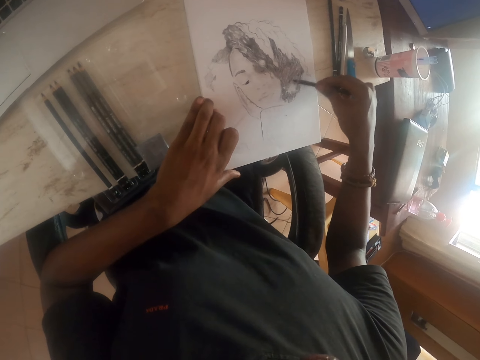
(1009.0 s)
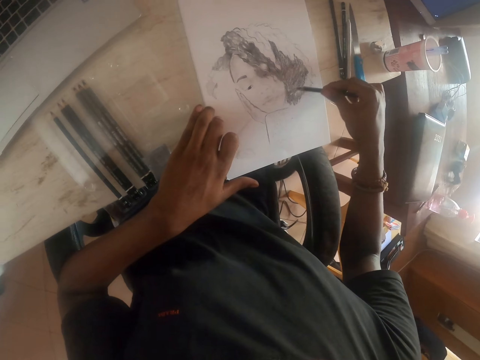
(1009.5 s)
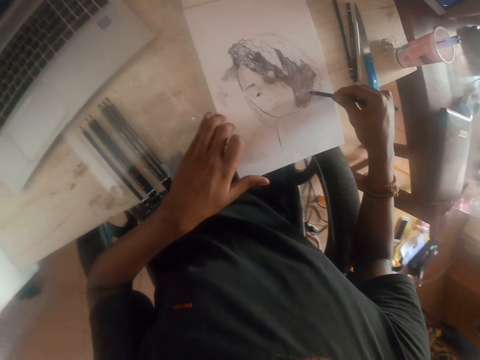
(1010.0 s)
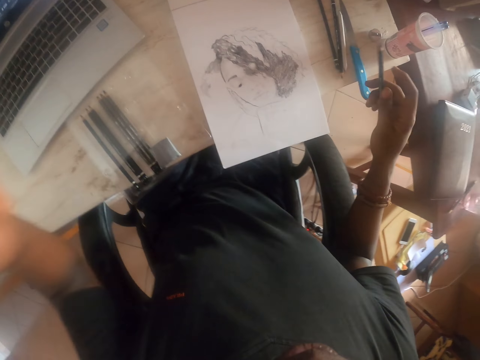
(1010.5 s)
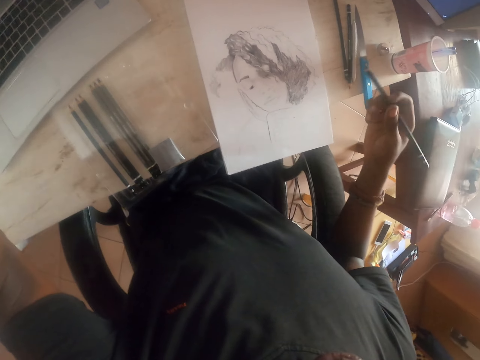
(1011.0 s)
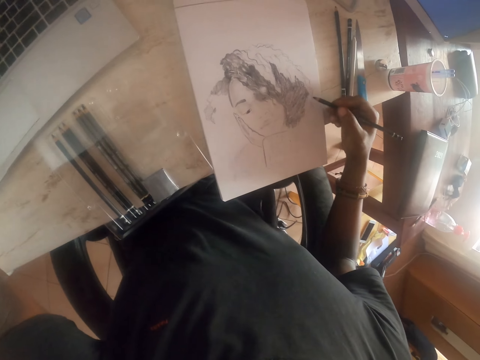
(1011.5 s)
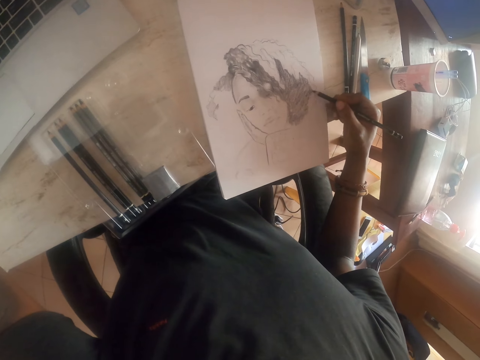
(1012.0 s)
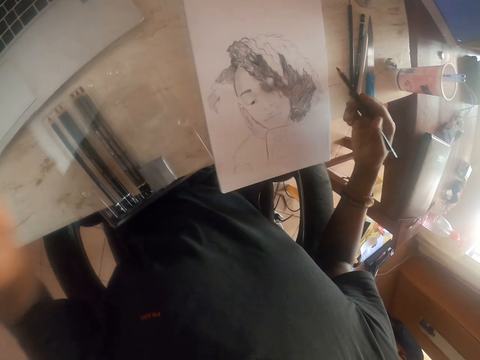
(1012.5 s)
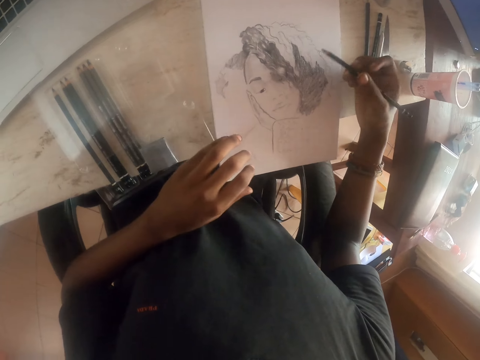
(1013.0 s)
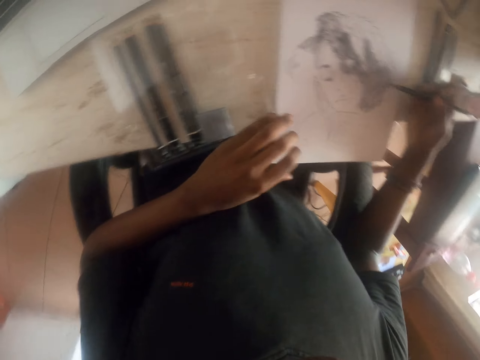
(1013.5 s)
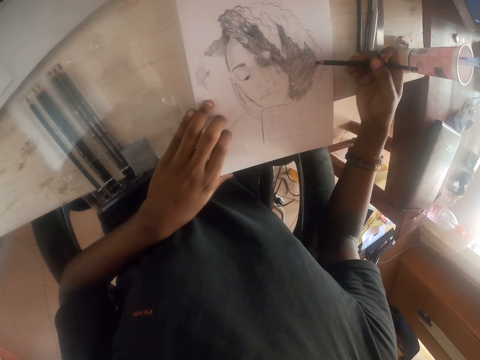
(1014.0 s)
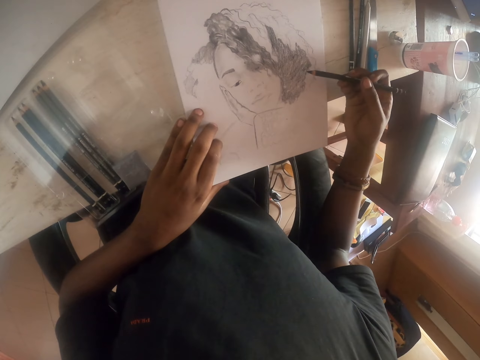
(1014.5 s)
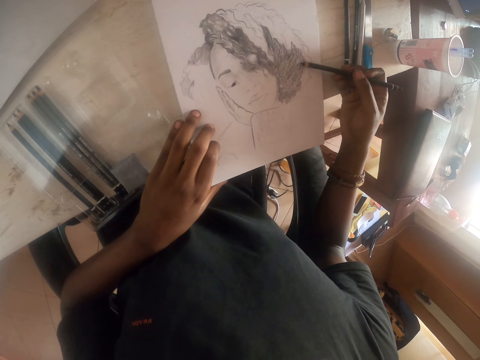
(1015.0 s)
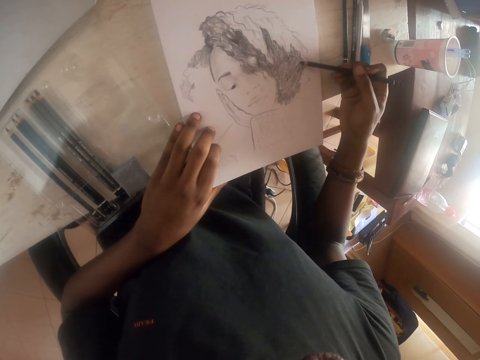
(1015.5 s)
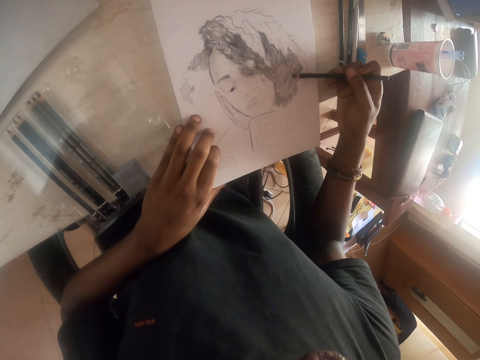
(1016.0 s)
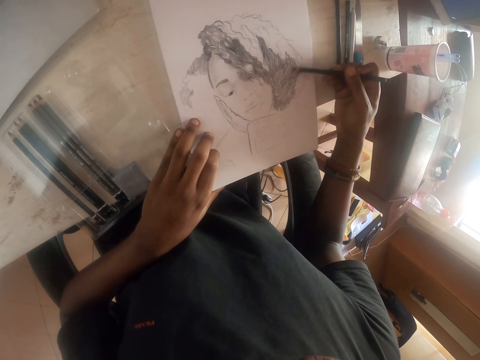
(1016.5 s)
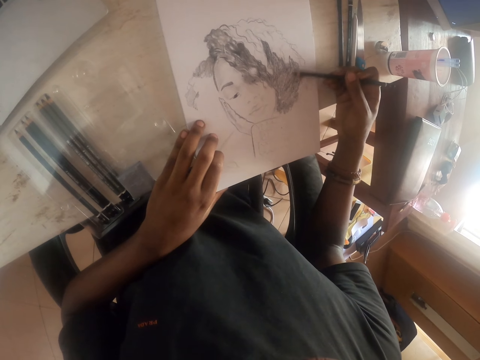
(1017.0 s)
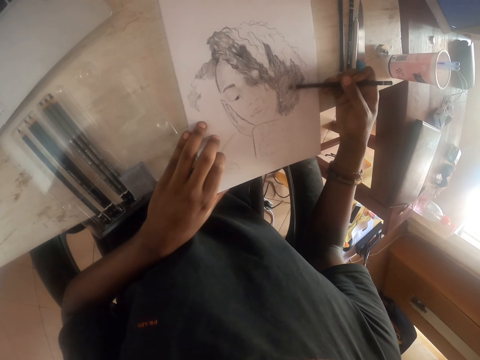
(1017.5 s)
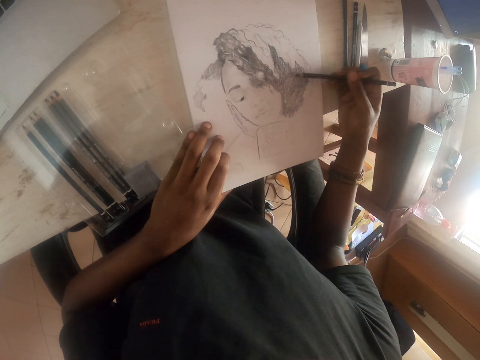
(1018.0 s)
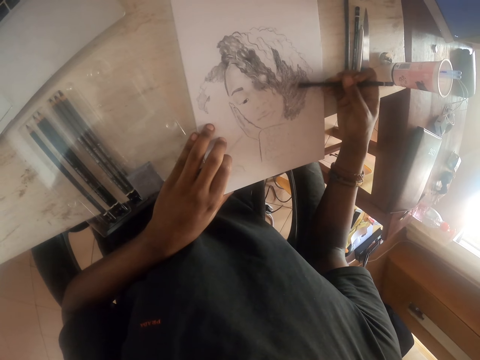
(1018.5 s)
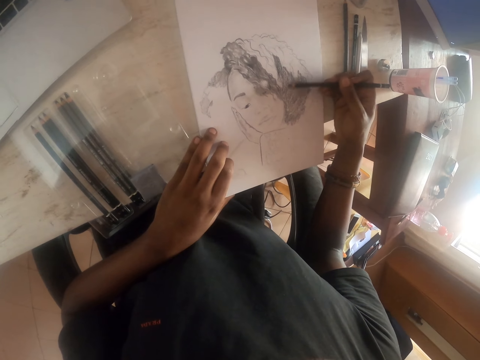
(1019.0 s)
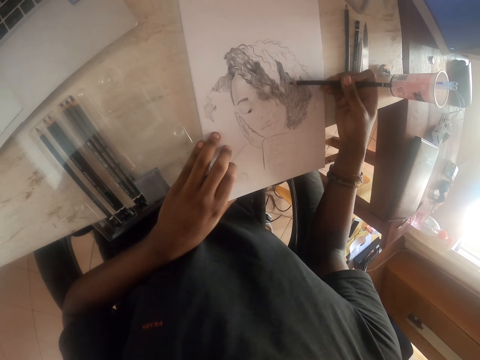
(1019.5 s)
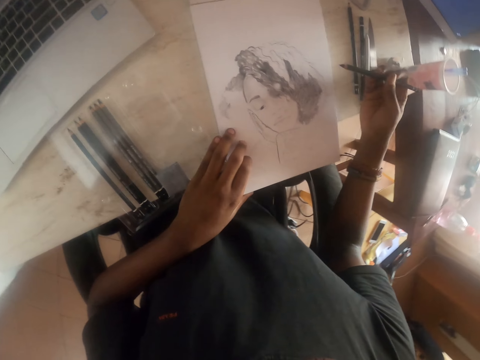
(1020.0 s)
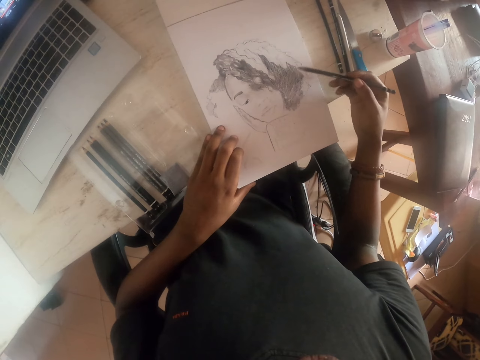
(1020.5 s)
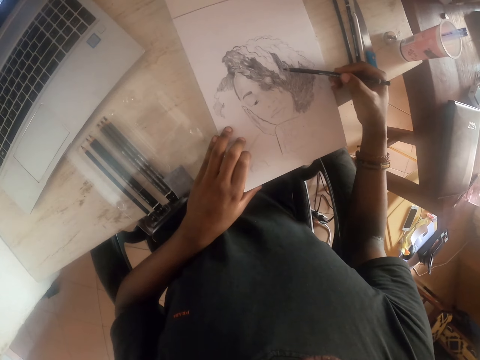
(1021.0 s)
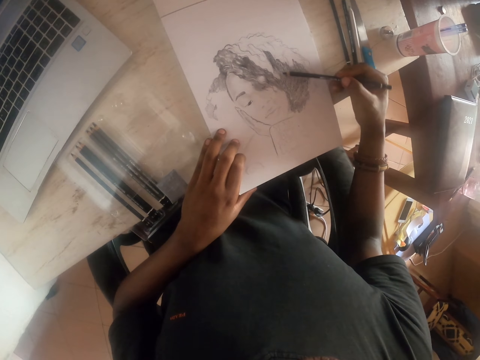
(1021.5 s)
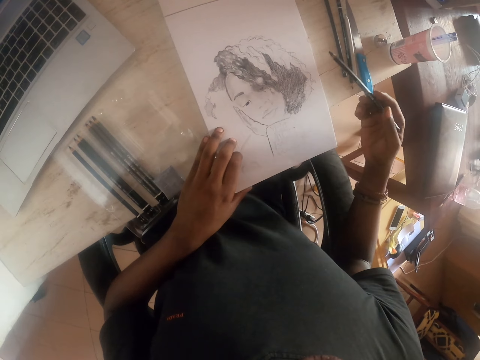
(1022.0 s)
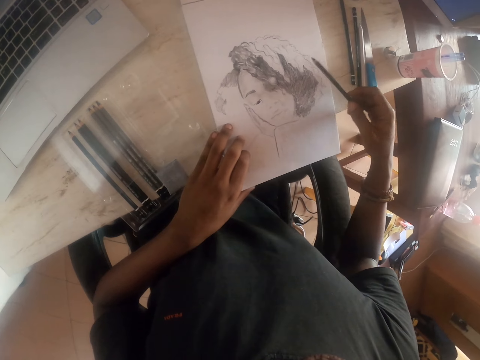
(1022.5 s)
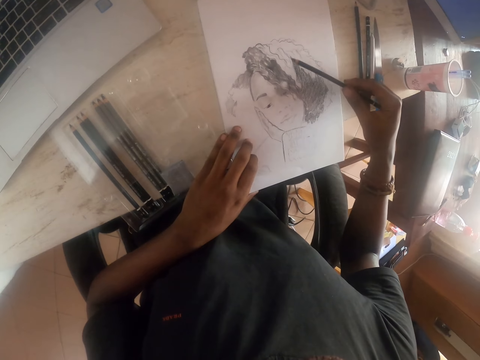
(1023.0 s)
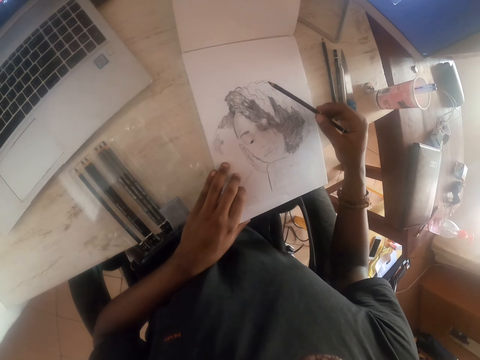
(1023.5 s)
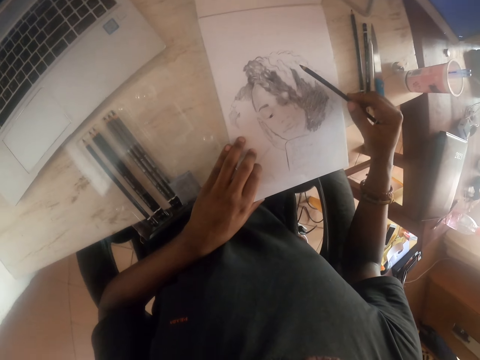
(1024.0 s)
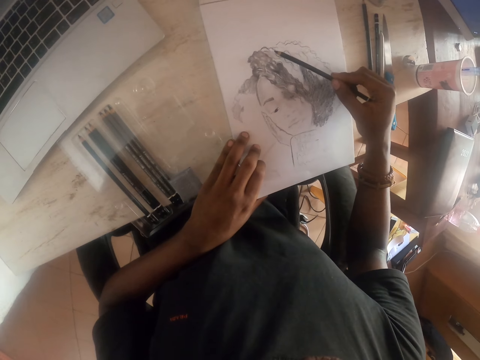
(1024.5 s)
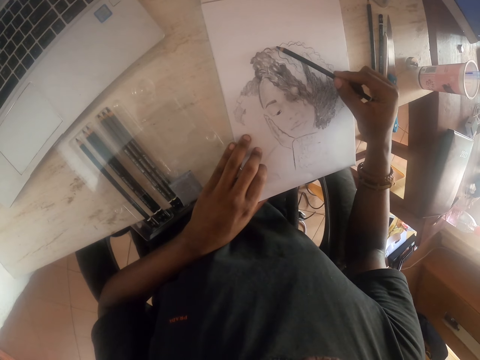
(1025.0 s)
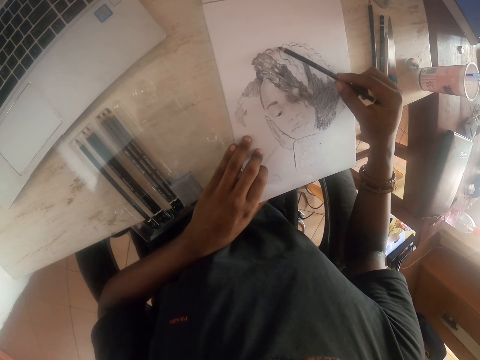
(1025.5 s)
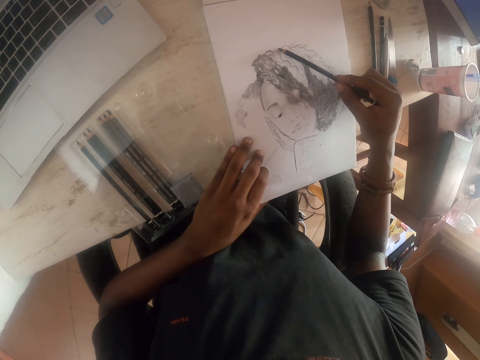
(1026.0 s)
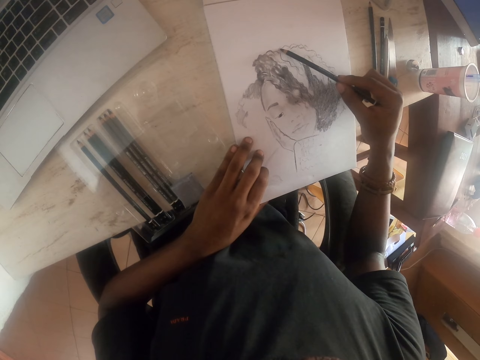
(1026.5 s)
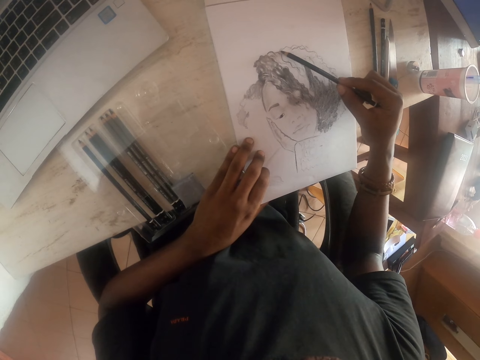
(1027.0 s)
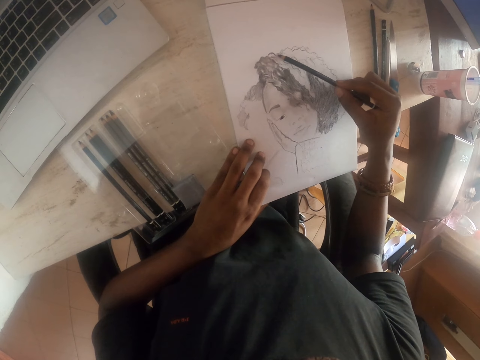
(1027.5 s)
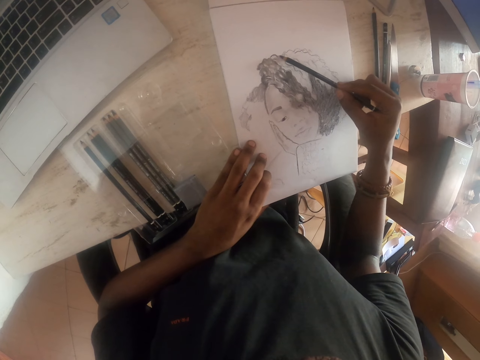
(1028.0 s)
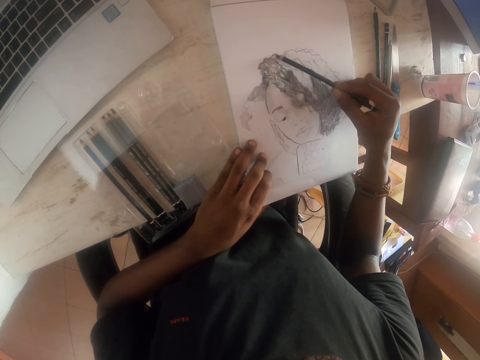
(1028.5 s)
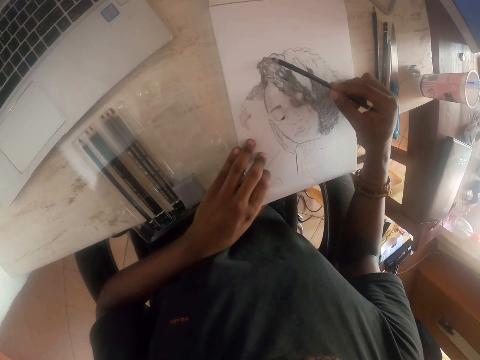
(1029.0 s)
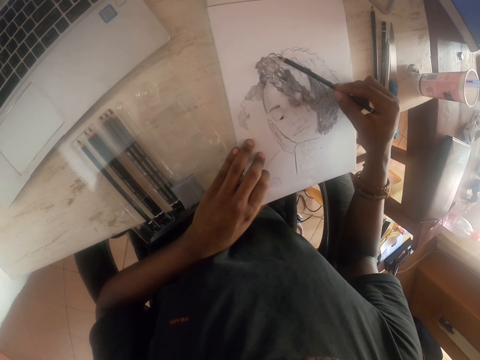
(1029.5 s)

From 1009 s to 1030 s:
The camera wearer raises a hand. They turn a pencil. They draw. They touch the paper. They turn the pencil. They draw.

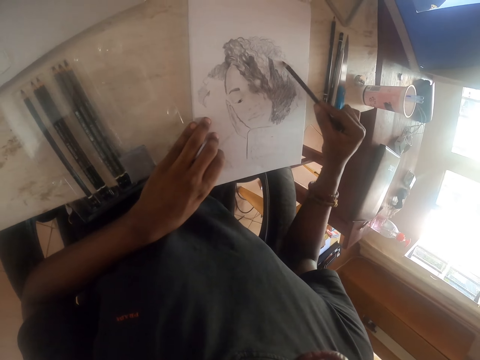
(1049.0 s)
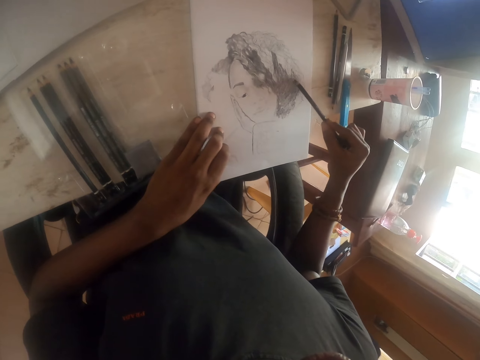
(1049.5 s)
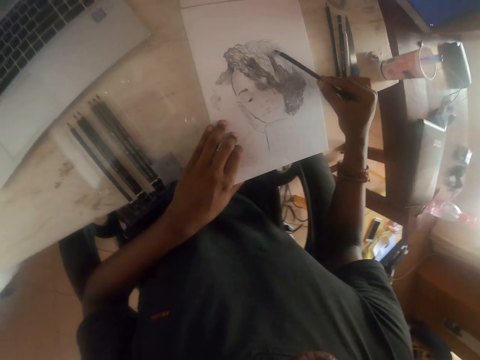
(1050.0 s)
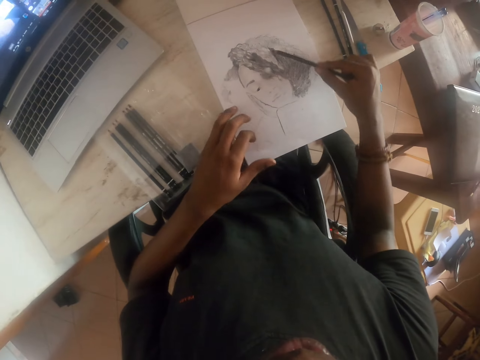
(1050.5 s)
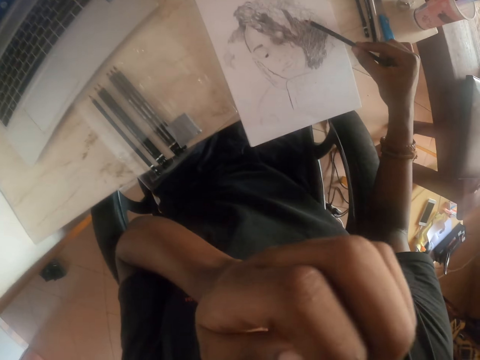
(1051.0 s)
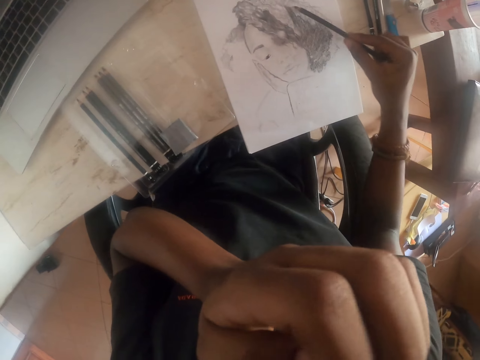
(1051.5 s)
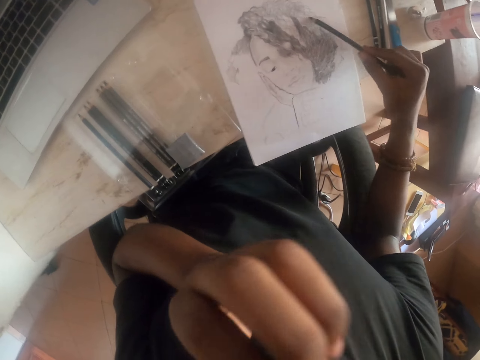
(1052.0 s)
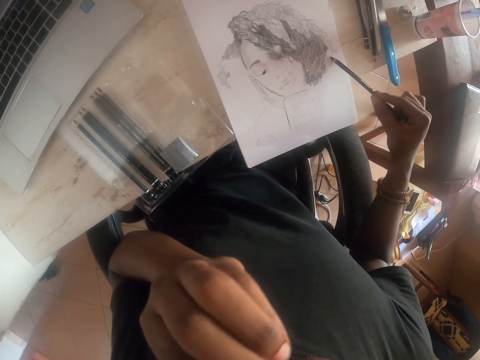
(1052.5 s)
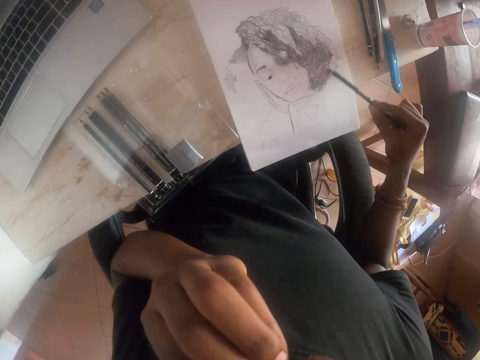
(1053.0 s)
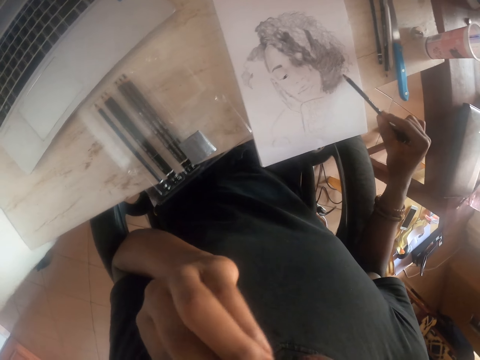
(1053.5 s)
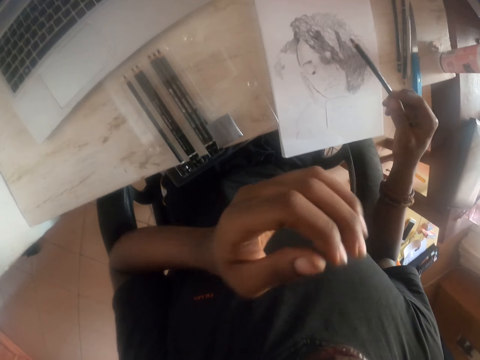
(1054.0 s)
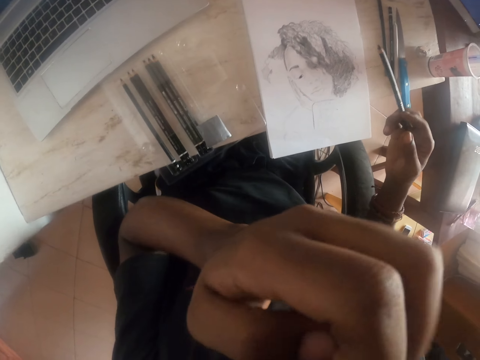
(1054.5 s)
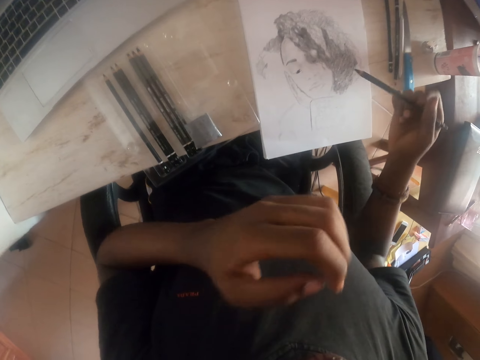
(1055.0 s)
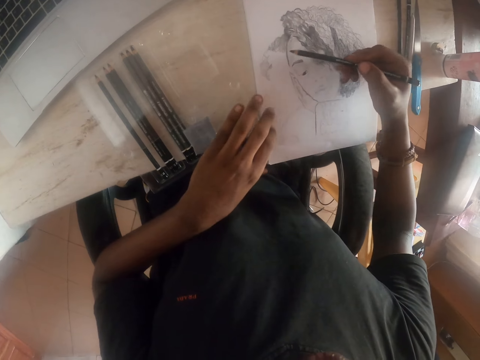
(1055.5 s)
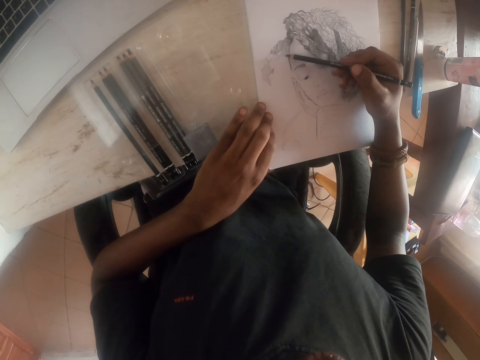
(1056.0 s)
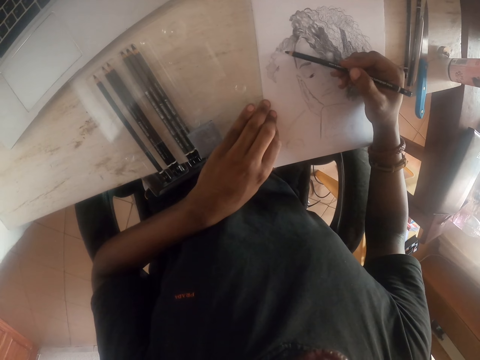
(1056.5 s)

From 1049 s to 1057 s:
The camera wearer scratches the chin. They touch the face. They touch the paper. They draw.
